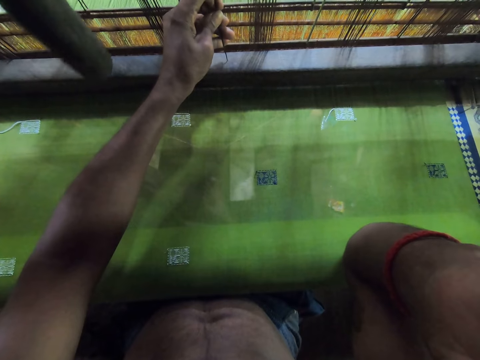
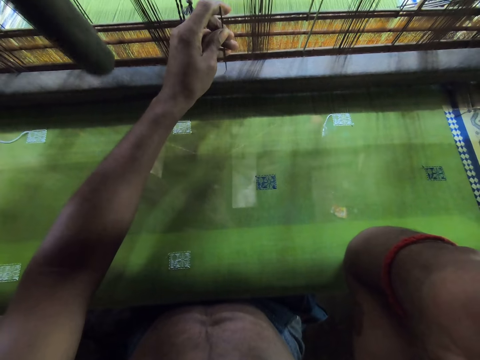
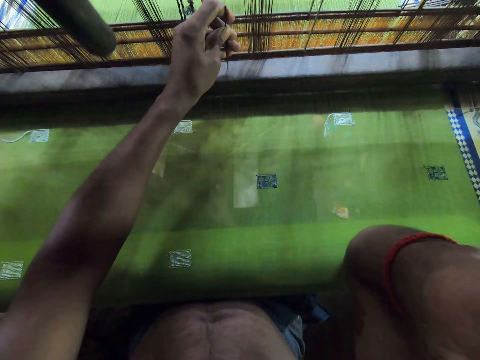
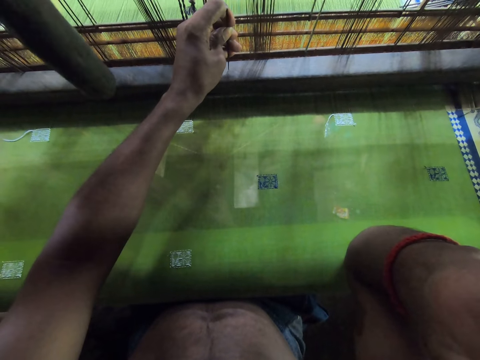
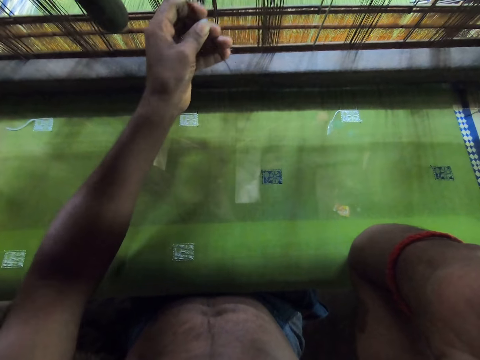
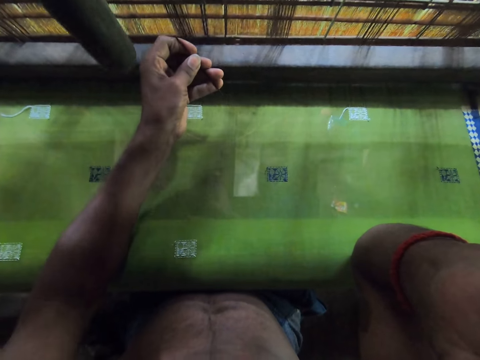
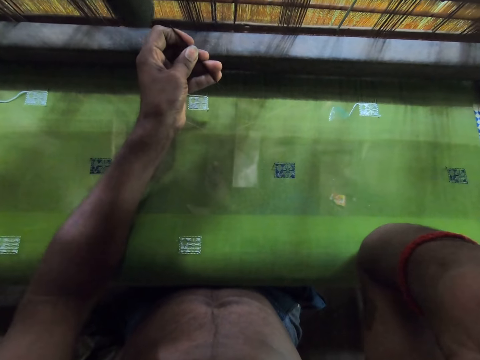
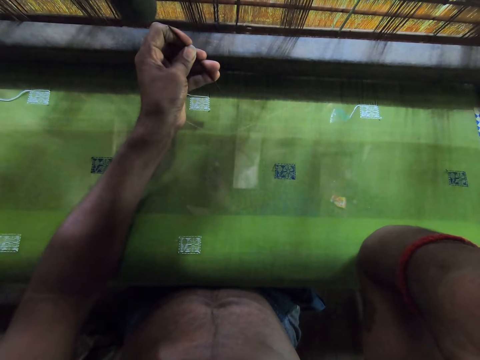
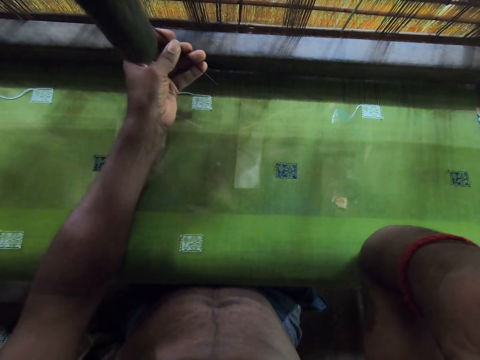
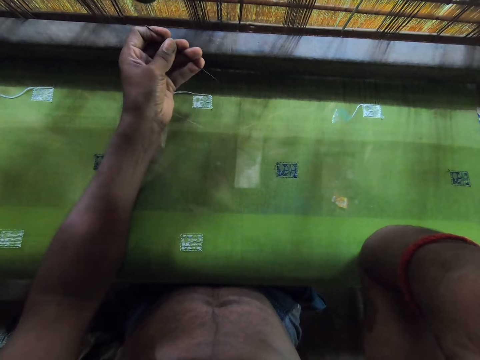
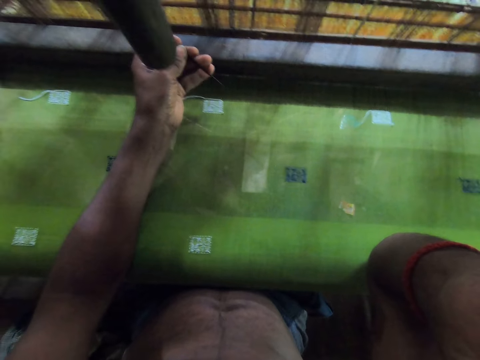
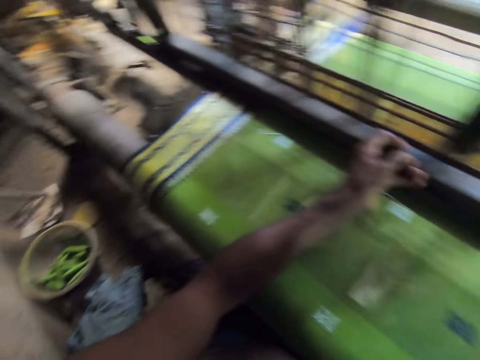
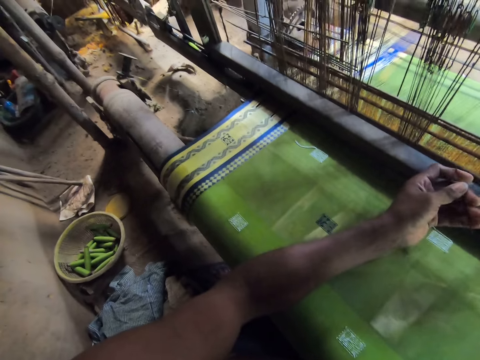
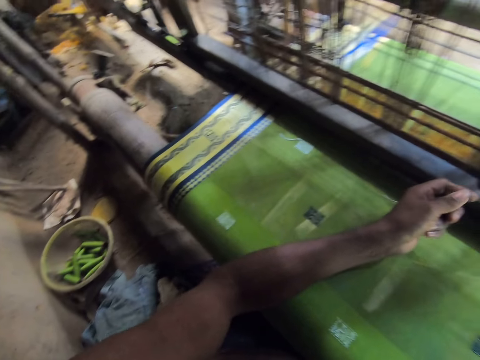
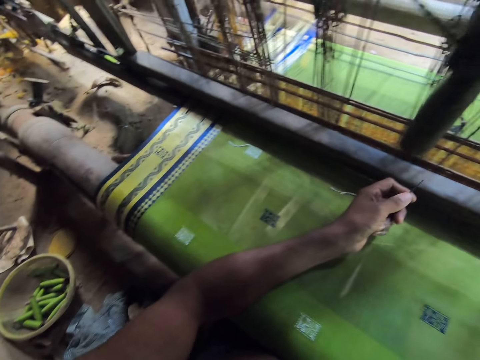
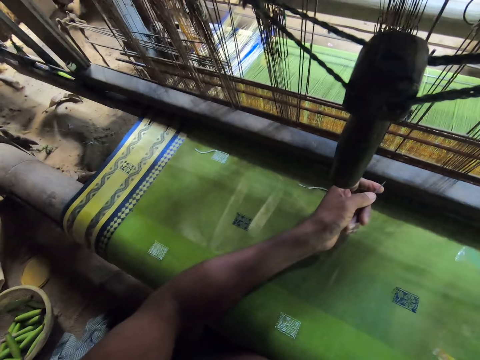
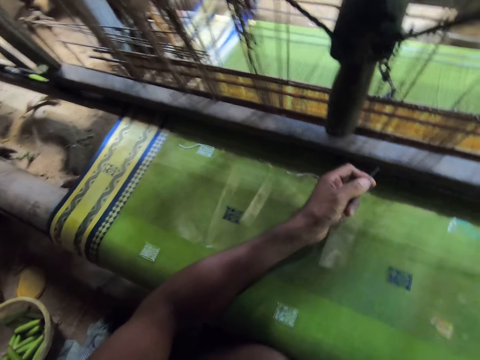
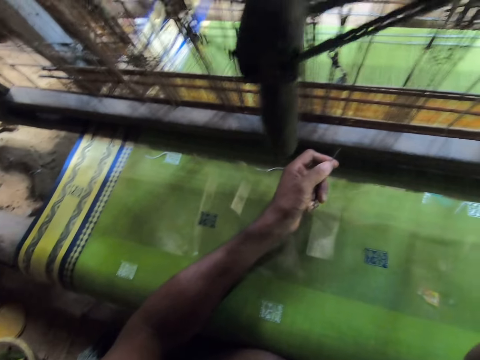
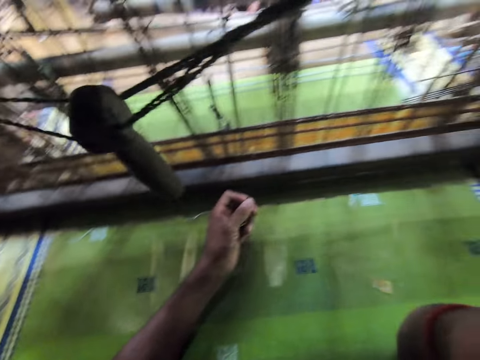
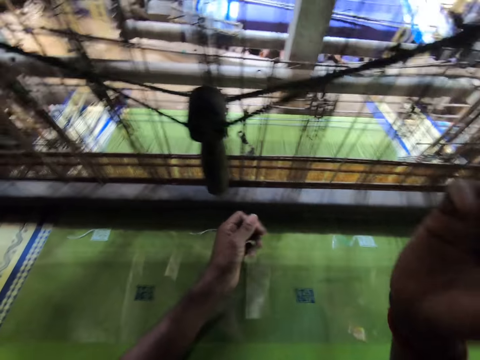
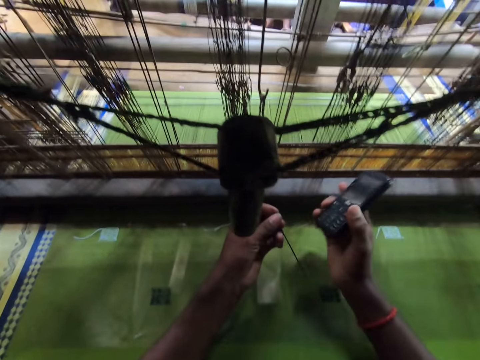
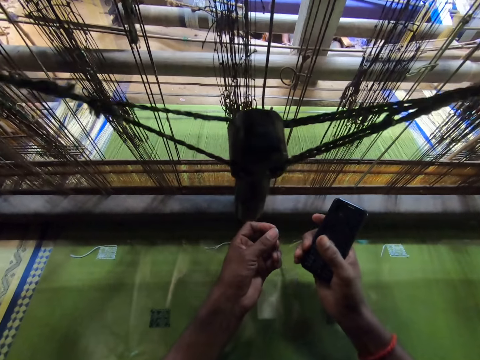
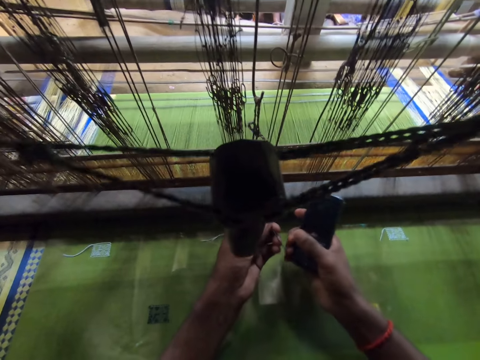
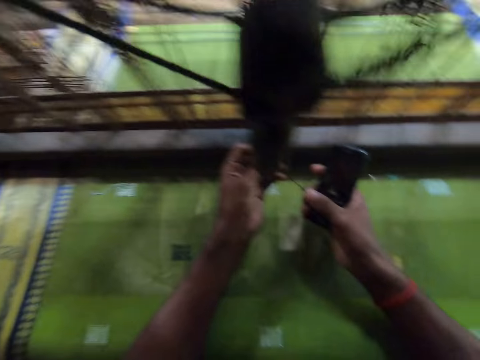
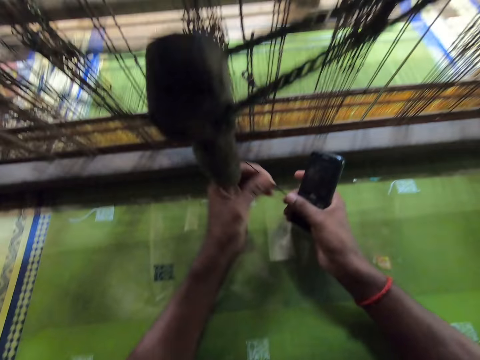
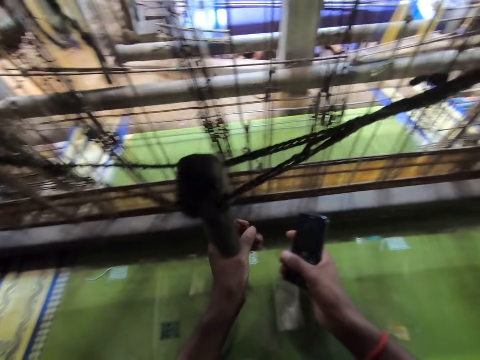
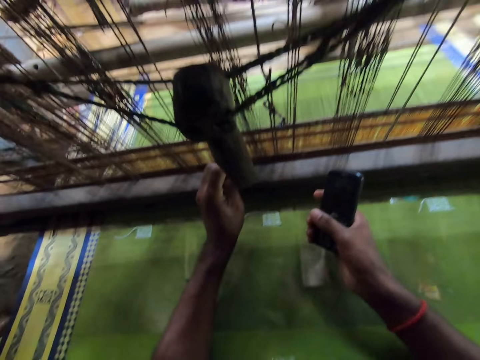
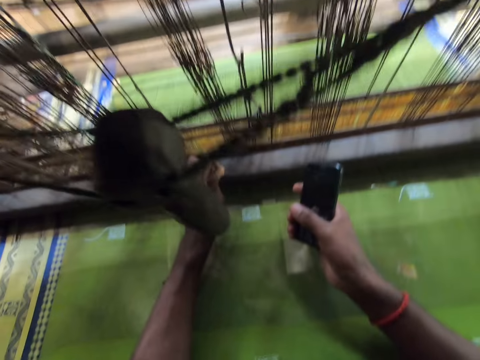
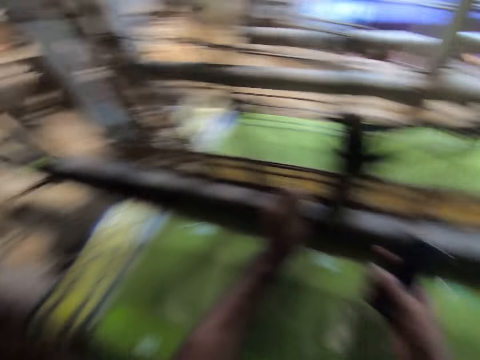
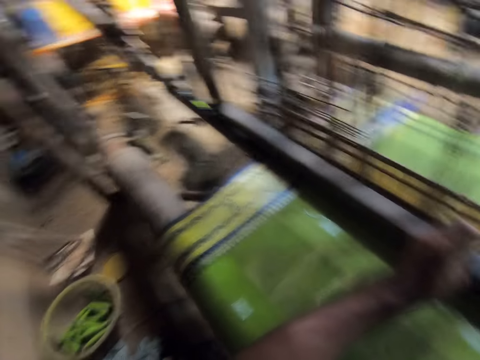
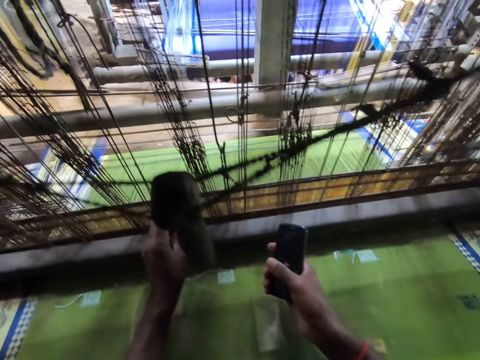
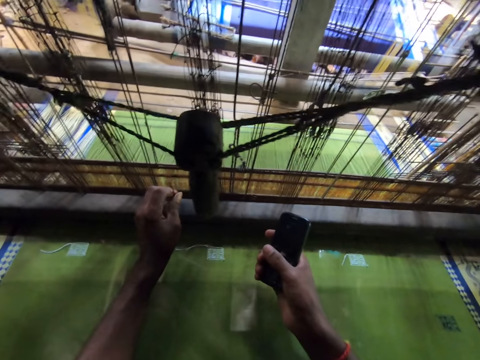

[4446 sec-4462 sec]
The camera wearer holds the needle in both hands. He pins the needle on the batten with his left hand. He holds the phone with his right hand.

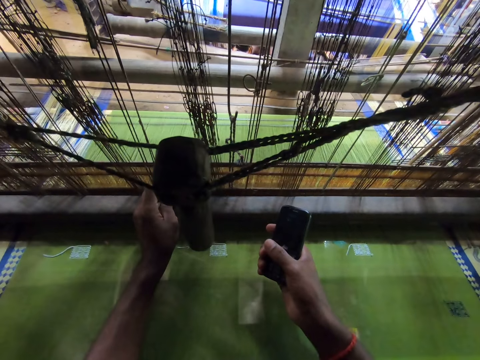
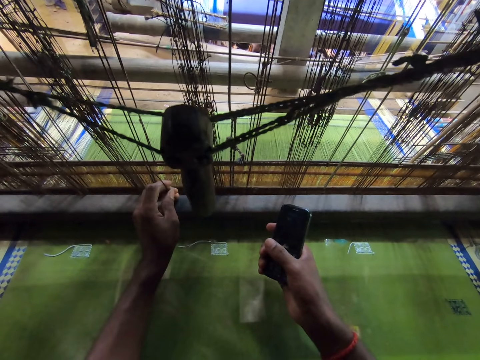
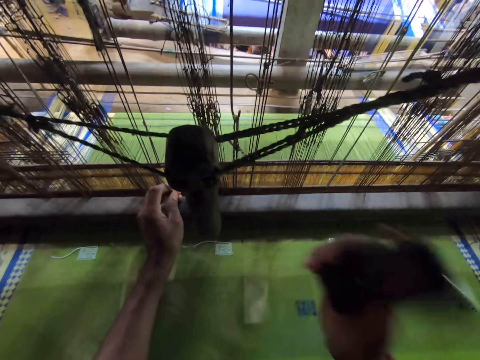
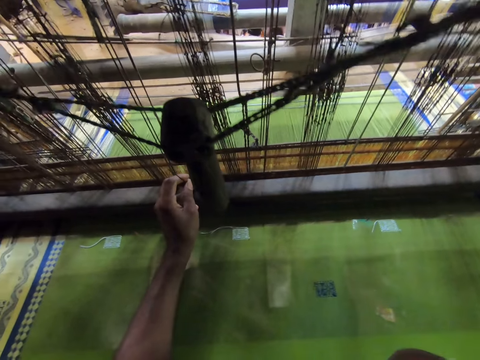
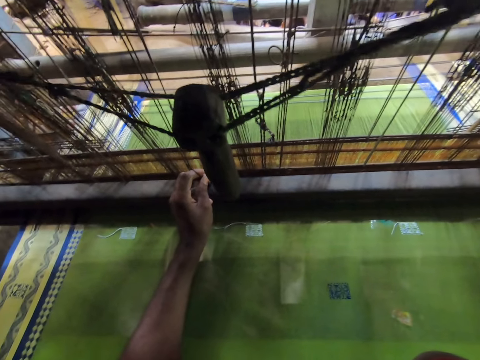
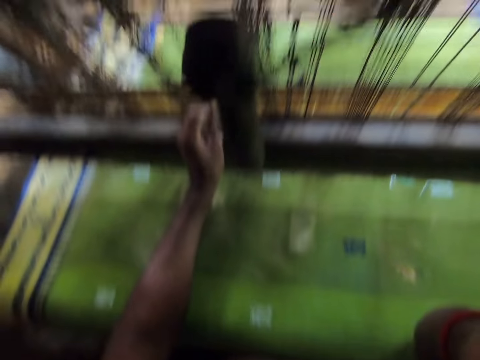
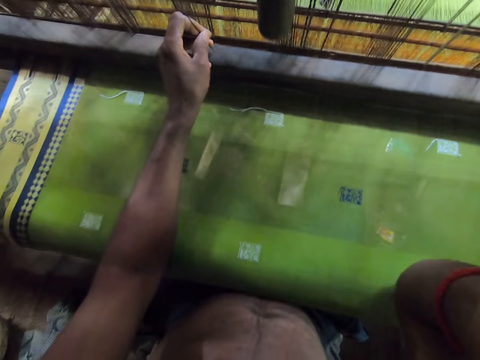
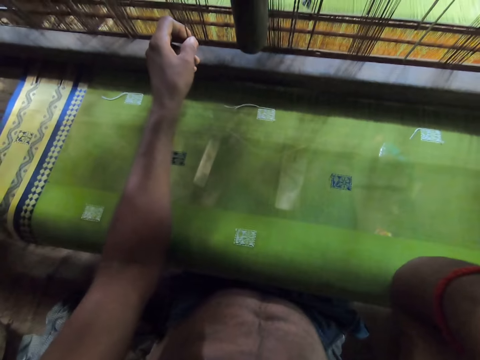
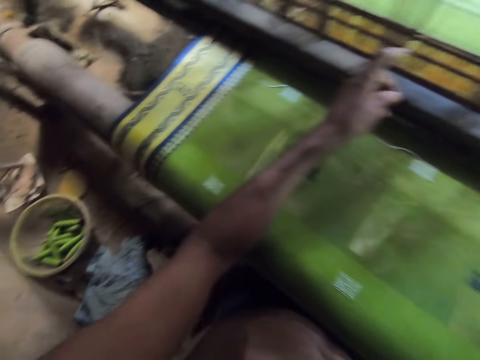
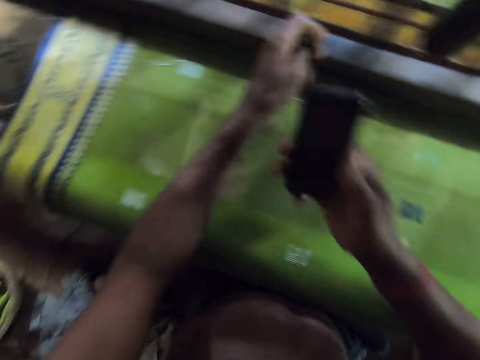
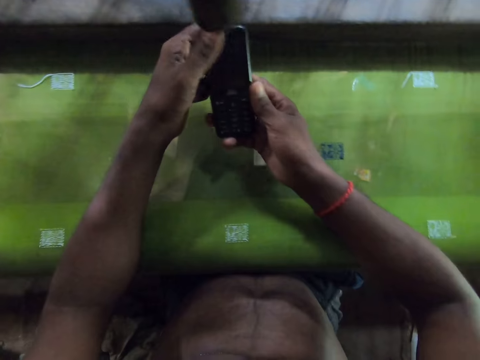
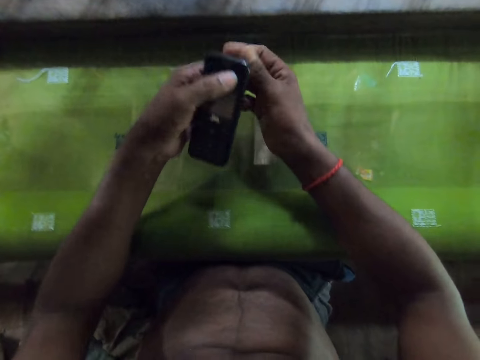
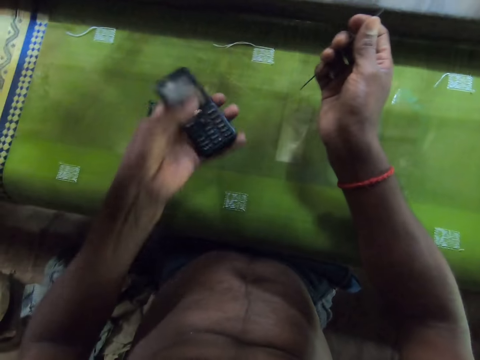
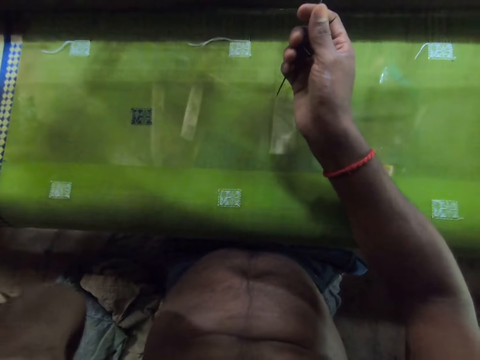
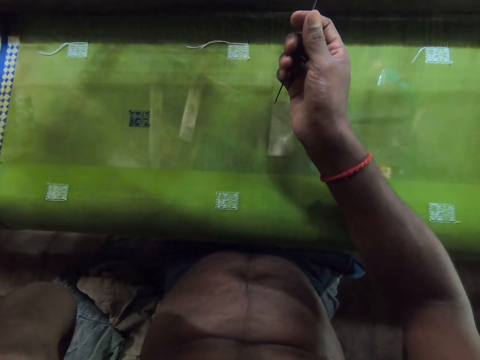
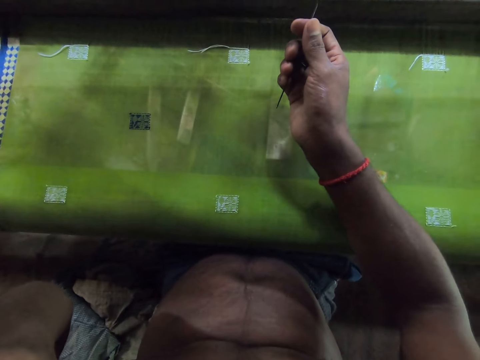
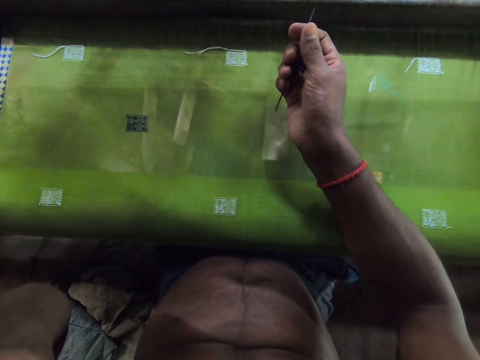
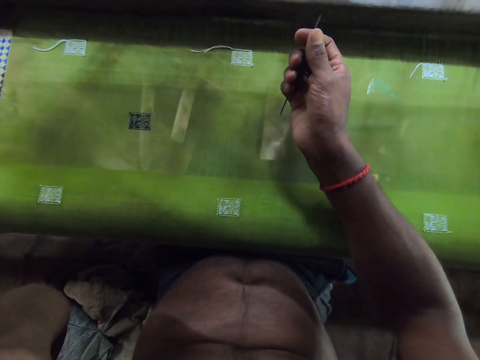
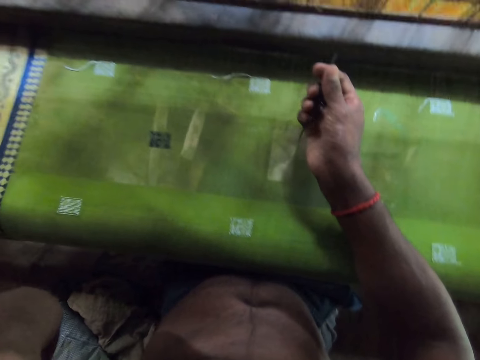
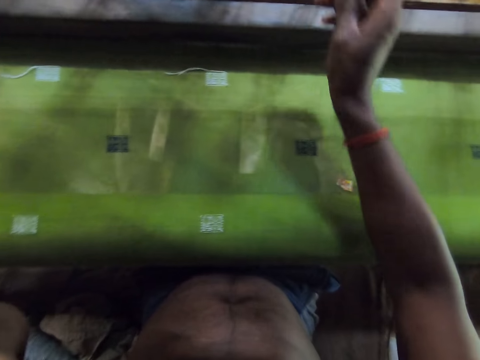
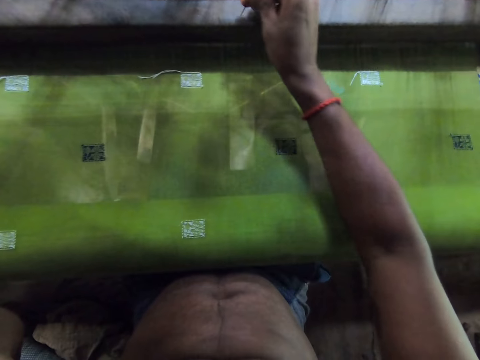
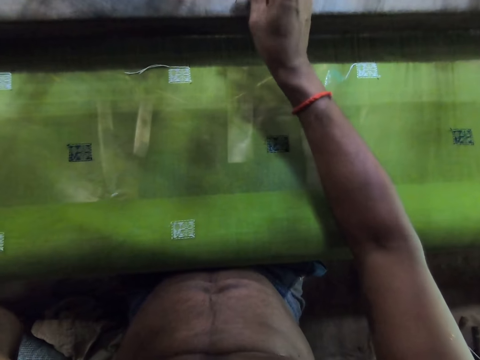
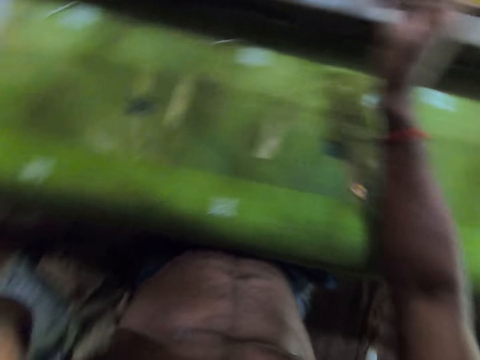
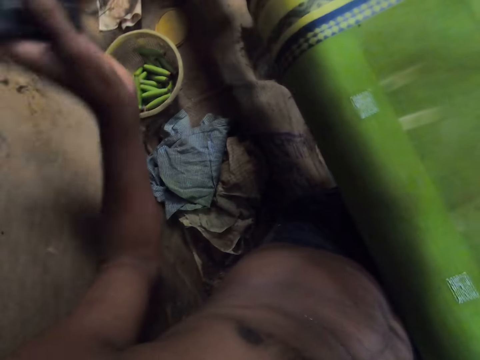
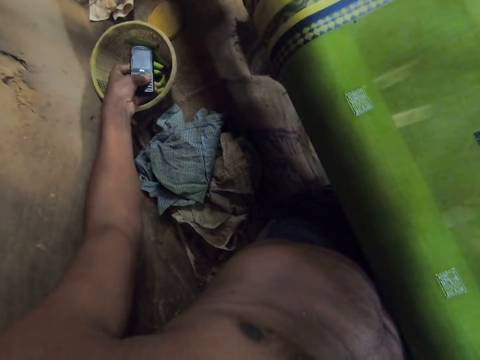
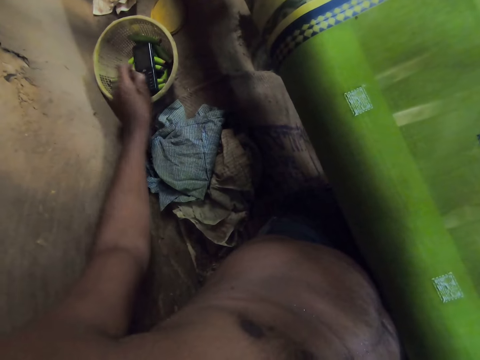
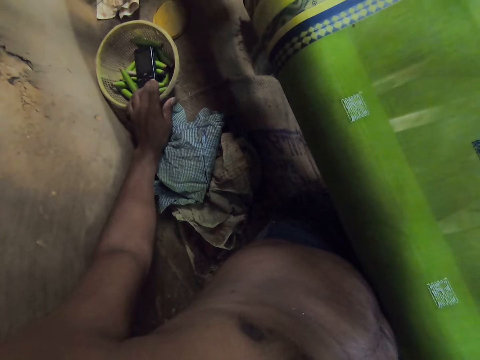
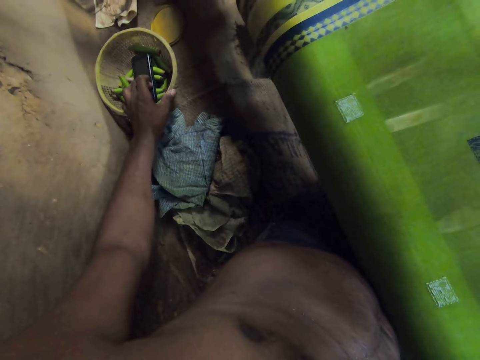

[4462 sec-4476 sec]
The camera wearer raises the phone to his right ear. He receives a call with his right hand. He picks the phone from his right hand with his left hand. He picks the needle from his left hand with his right hand. He raises the phone to his left ear. He receives a call with his left hand. He holds the needle with his right hand. He scribbles the needle on the batten with his right hand. He drops the phone in the bowl with his left hand.
